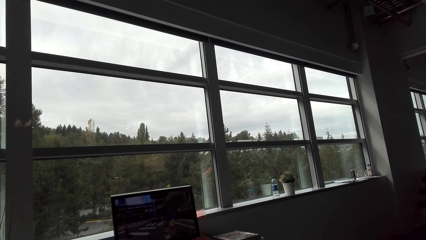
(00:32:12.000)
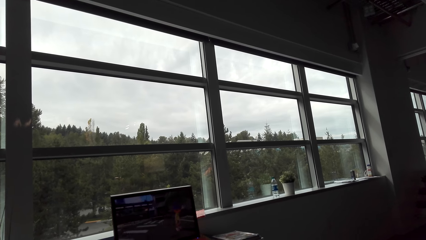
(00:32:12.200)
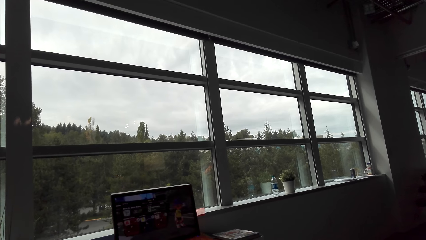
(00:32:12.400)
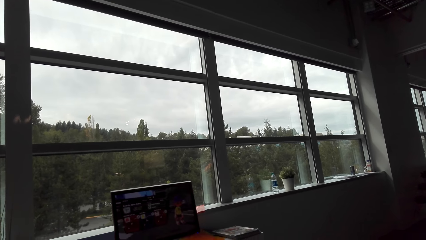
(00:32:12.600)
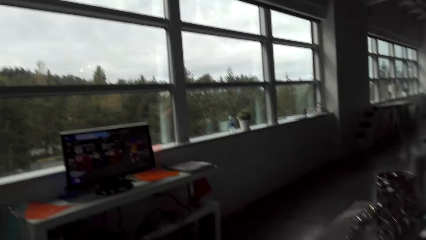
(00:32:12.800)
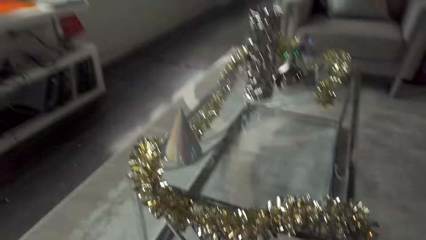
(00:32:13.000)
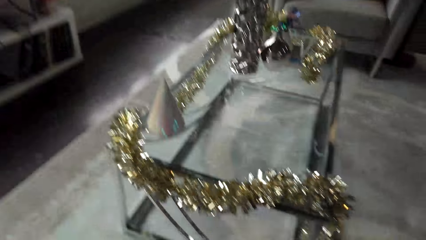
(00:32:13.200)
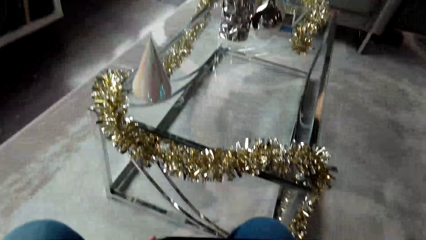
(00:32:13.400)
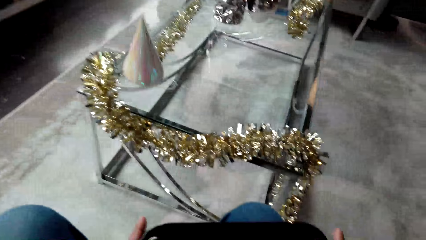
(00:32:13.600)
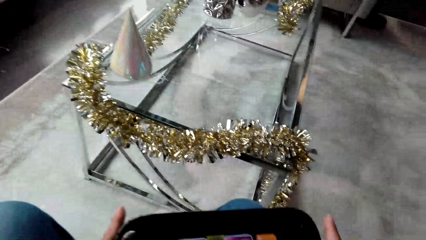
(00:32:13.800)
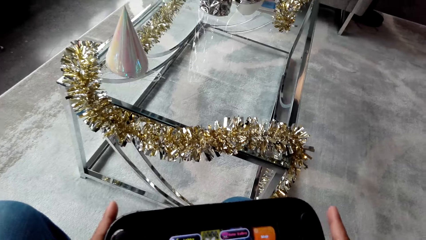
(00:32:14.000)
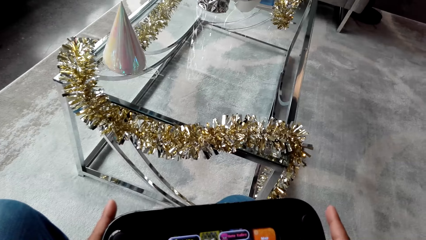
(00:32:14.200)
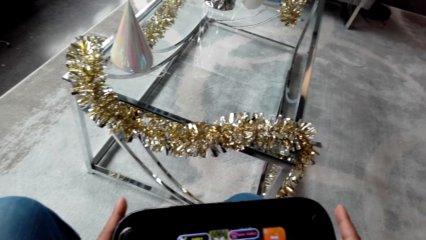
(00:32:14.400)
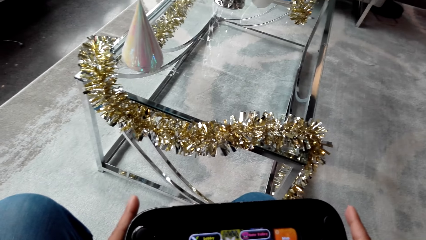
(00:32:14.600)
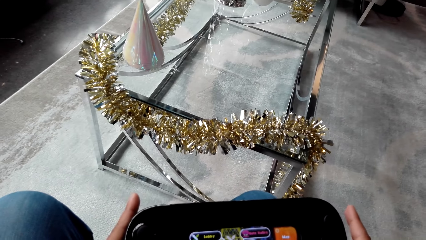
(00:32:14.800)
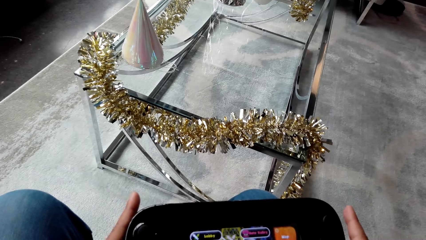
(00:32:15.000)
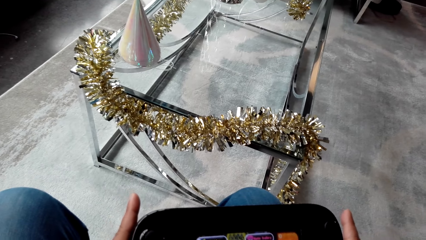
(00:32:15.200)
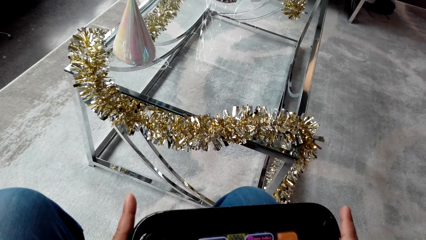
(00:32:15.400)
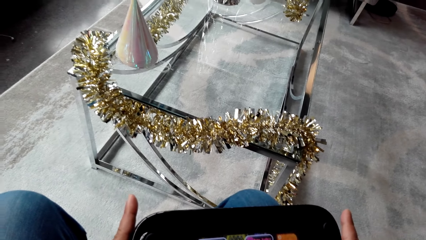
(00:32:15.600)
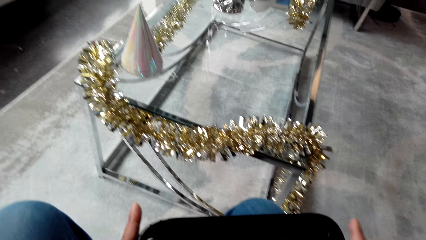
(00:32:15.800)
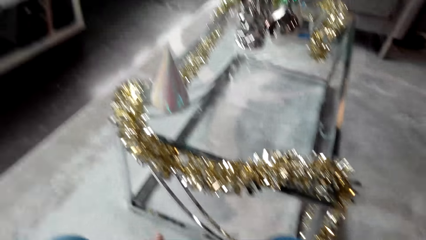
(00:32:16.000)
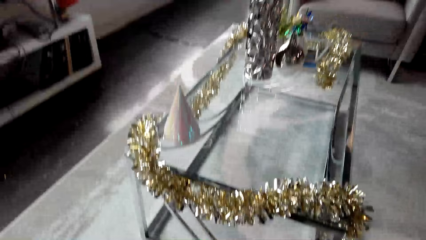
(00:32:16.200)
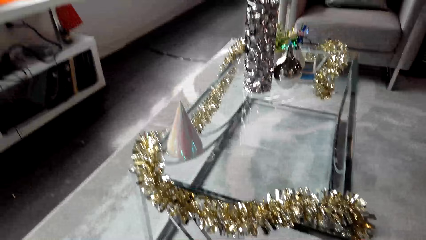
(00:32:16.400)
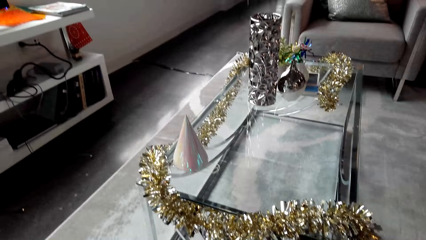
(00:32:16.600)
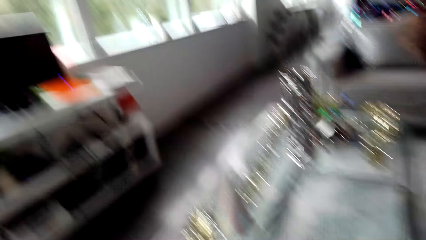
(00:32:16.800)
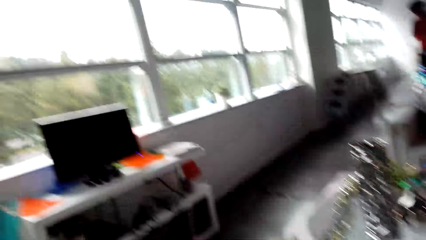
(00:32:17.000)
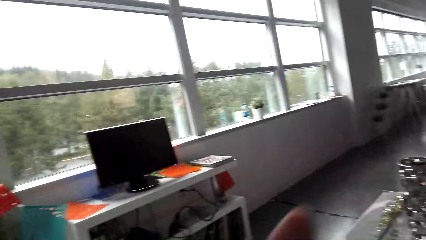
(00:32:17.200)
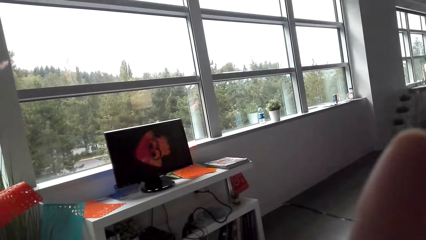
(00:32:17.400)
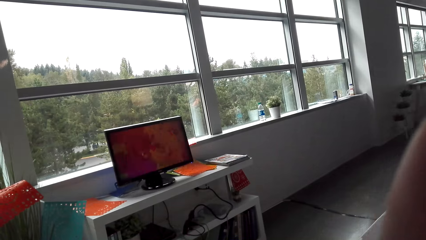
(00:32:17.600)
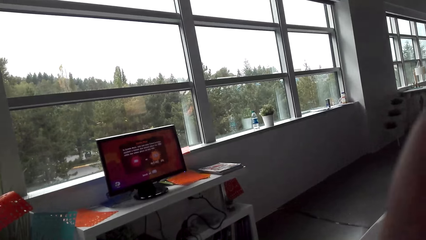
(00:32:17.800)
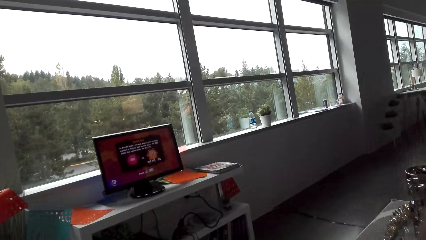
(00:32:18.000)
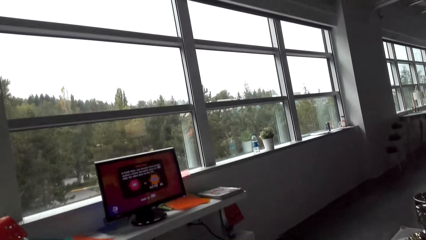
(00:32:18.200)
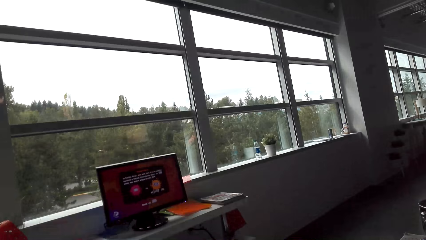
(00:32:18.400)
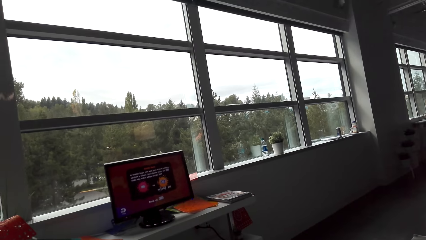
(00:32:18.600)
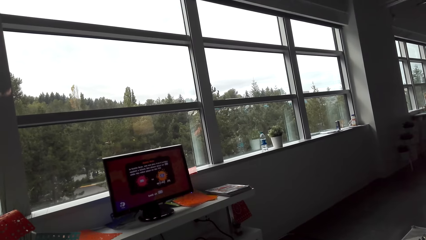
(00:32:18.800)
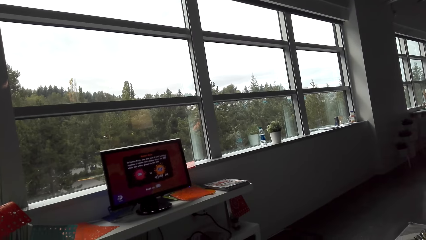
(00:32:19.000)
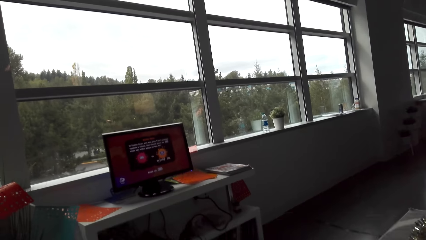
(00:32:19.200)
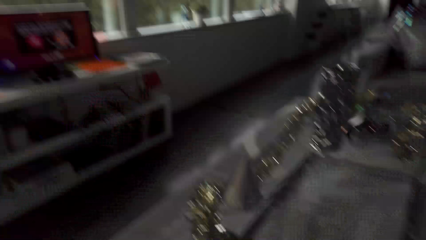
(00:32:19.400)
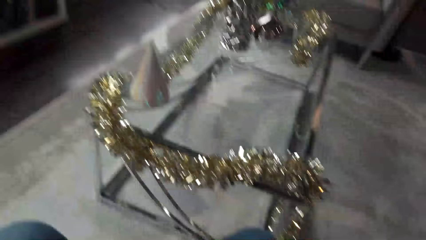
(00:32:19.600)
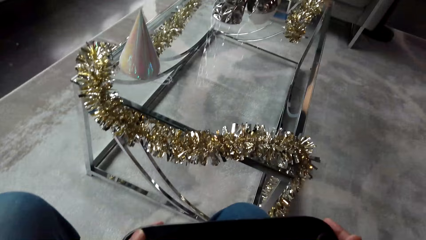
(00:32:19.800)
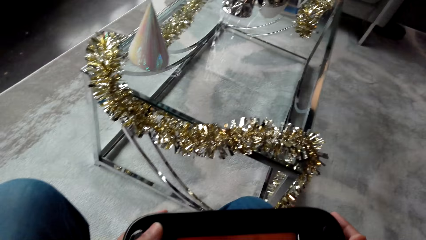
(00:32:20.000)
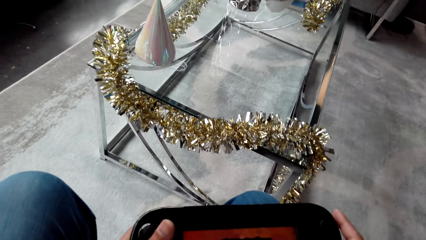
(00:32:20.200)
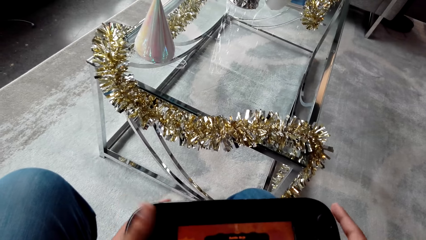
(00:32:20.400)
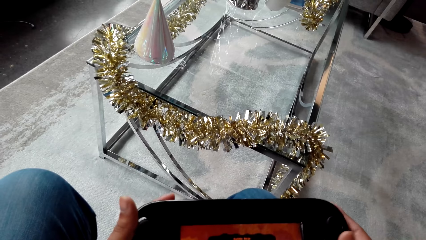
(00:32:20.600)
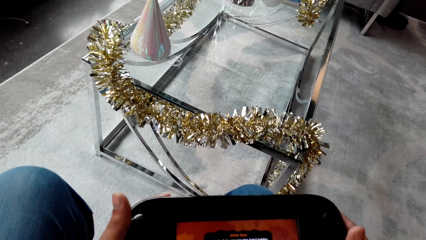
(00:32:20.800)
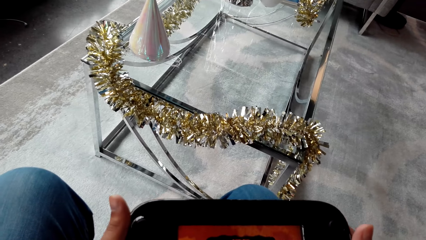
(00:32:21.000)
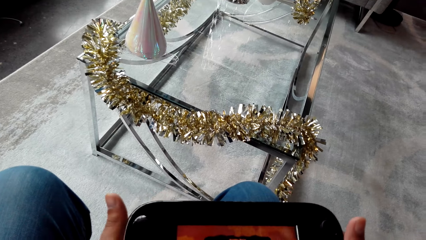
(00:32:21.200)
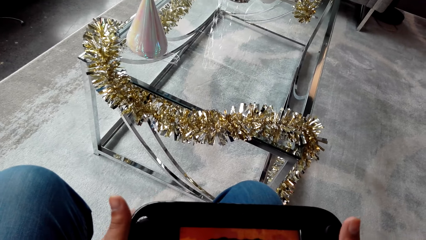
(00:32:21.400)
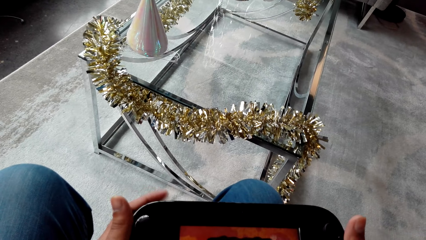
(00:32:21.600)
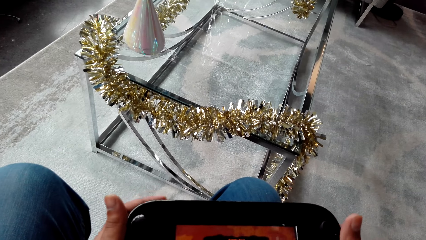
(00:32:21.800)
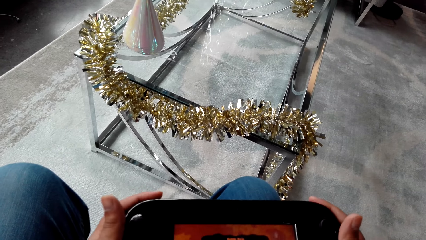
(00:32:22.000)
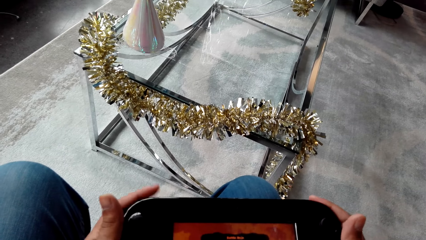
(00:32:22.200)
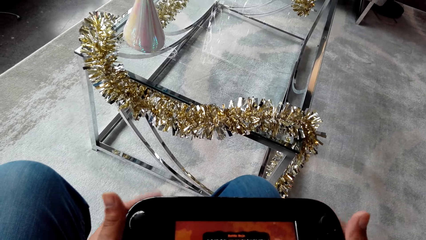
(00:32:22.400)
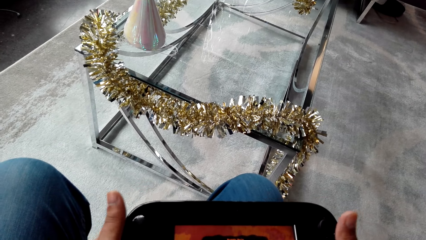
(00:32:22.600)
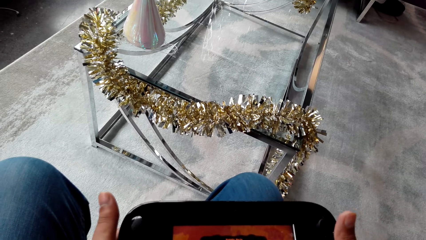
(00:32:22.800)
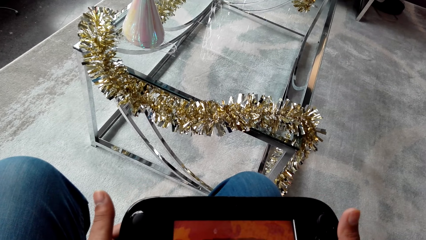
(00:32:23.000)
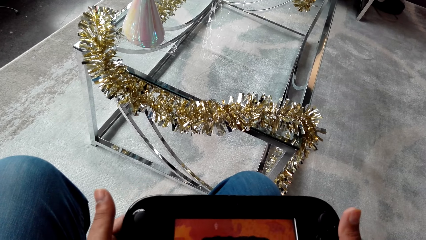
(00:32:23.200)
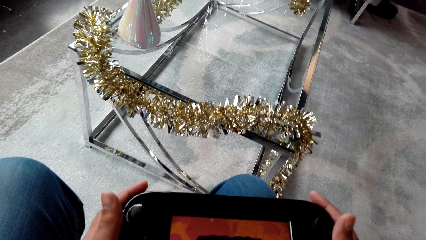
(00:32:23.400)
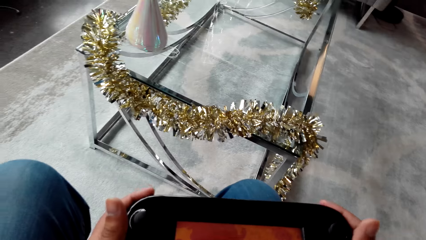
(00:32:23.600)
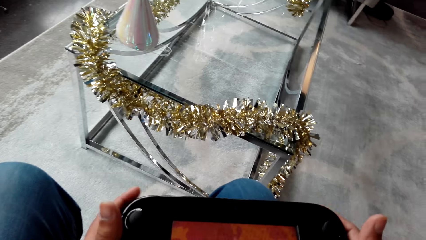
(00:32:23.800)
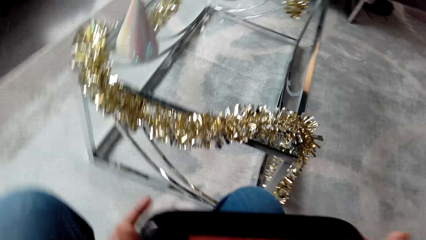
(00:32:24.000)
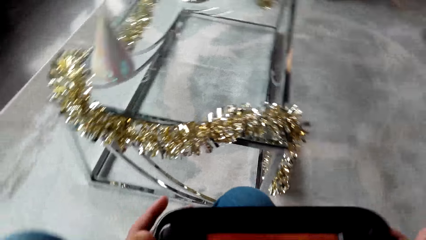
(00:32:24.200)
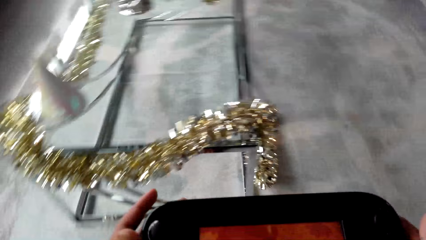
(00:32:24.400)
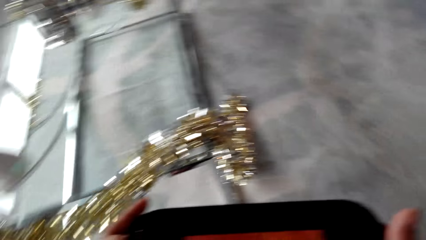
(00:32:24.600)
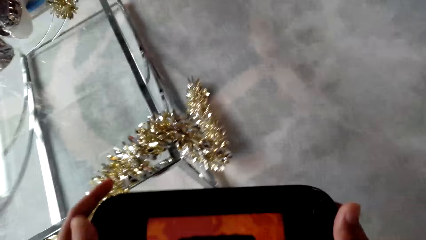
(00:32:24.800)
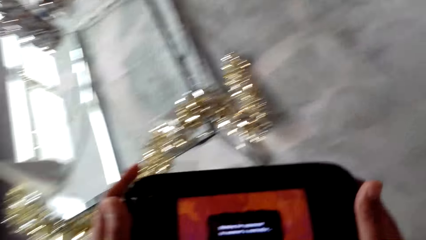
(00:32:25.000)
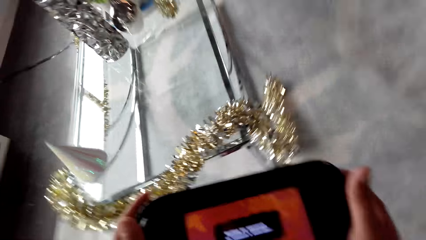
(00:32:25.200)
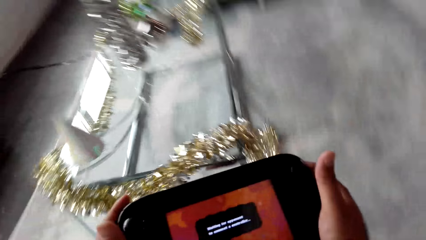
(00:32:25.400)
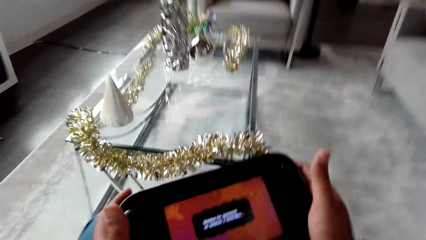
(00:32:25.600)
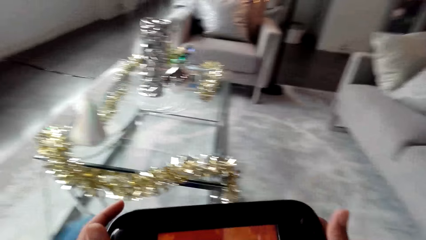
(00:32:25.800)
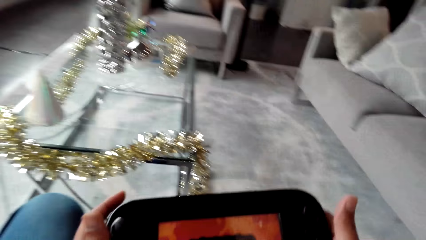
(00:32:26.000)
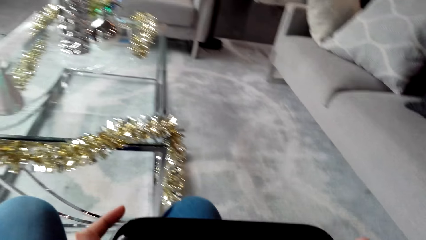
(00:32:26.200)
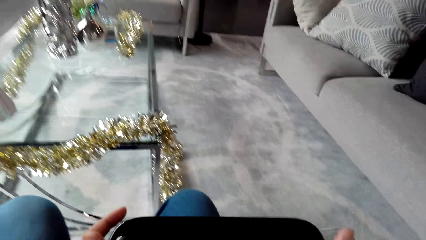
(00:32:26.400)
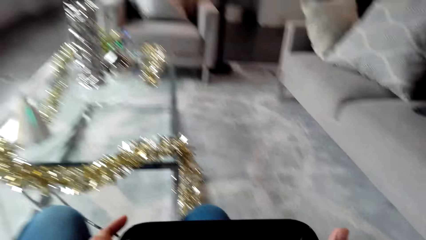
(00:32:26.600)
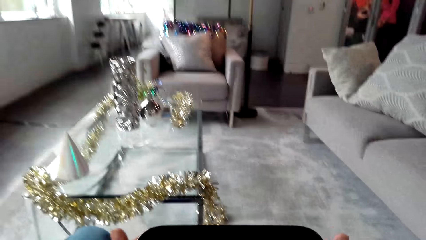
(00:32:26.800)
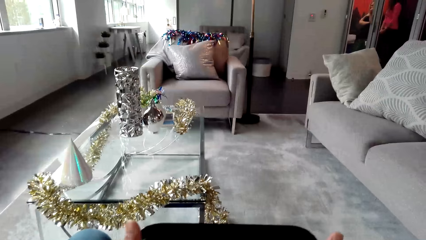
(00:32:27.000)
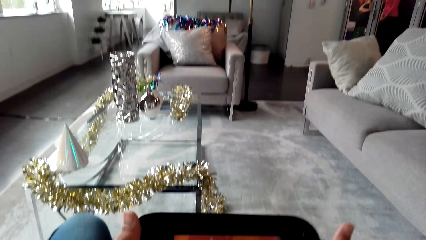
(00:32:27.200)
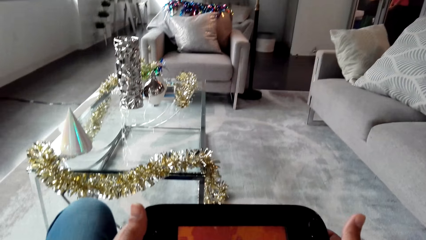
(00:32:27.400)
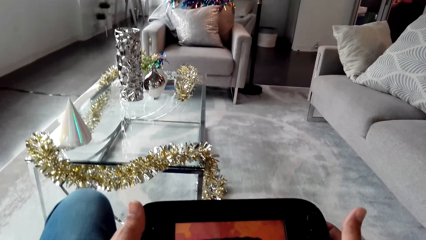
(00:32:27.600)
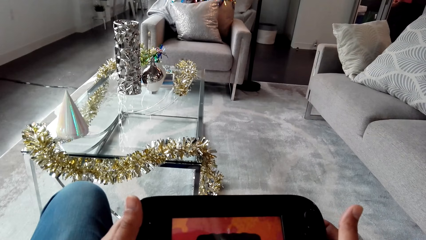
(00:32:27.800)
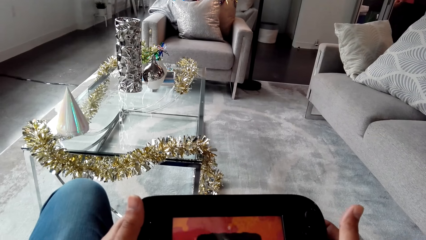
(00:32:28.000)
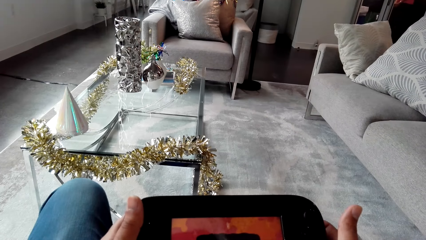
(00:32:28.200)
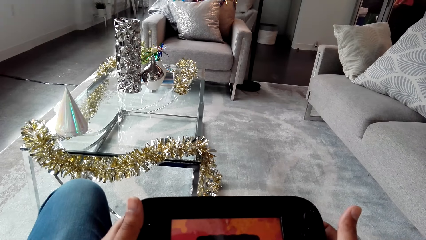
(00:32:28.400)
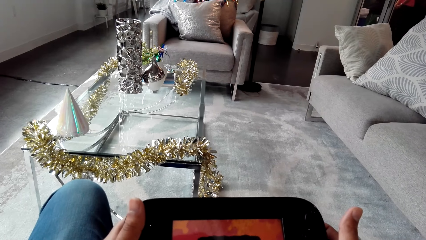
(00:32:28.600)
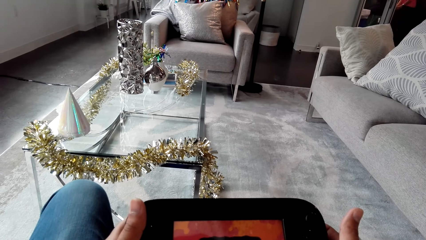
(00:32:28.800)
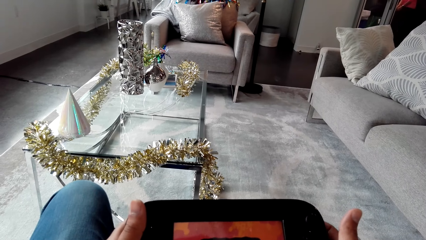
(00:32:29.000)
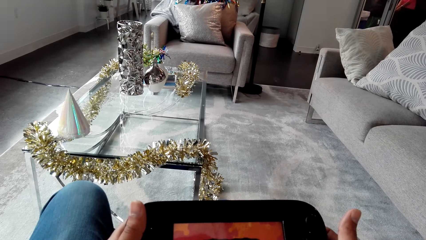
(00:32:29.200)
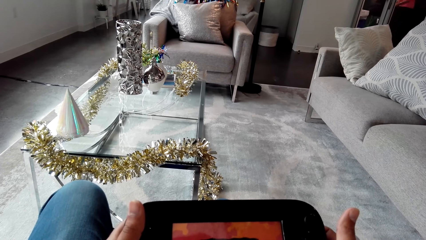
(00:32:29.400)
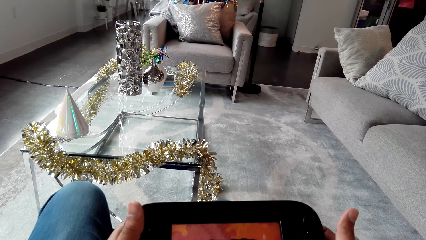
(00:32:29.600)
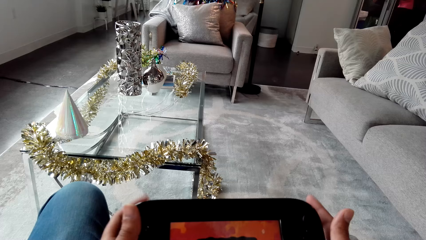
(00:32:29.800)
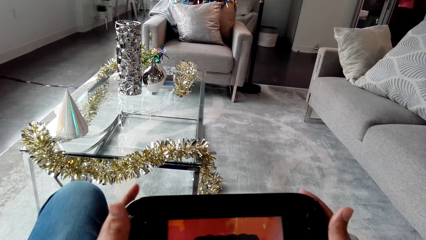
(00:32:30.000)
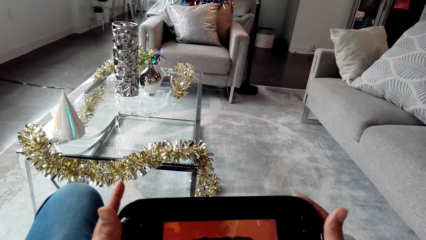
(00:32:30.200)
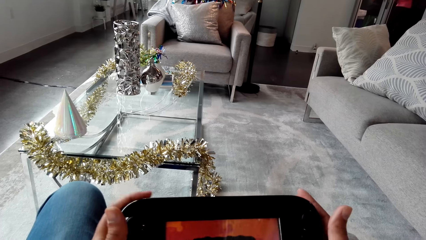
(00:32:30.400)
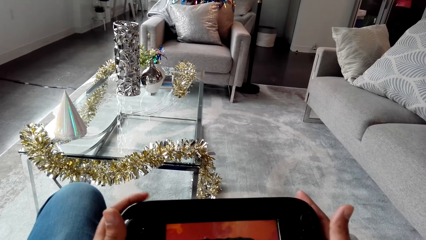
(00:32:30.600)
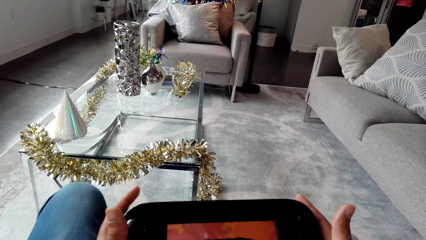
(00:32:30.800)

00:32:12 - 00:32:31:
The camera wearer looks at the game console.
